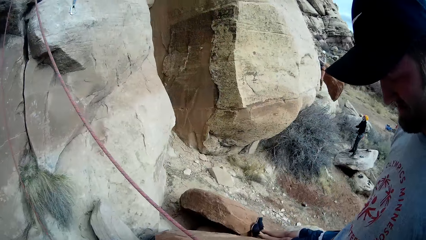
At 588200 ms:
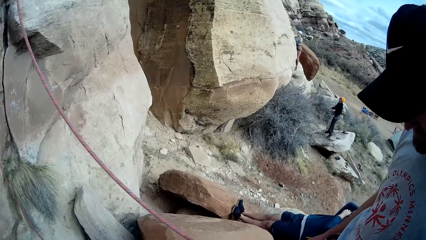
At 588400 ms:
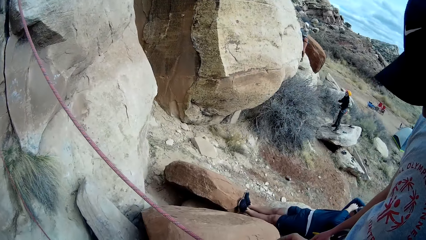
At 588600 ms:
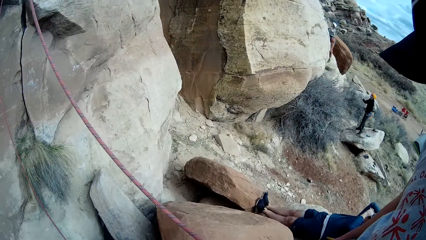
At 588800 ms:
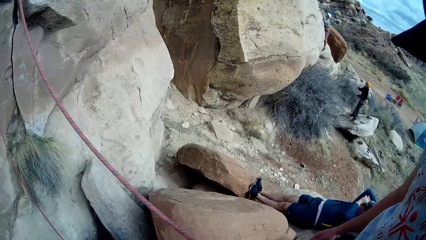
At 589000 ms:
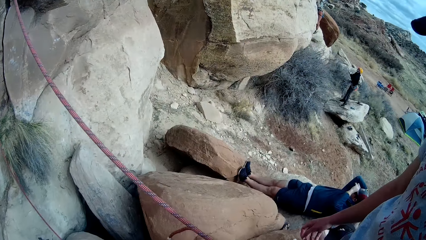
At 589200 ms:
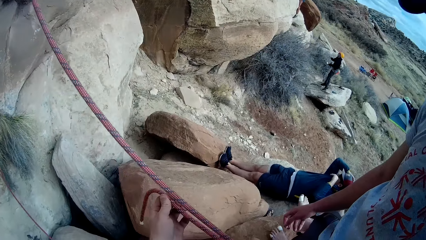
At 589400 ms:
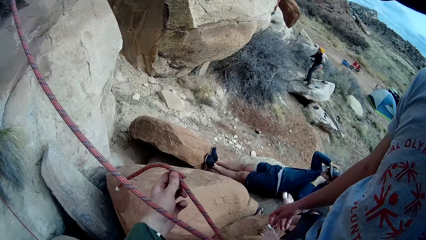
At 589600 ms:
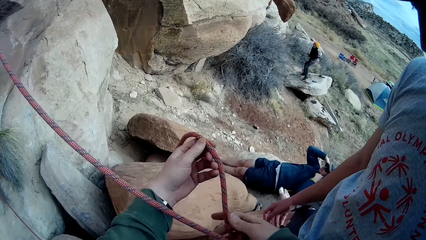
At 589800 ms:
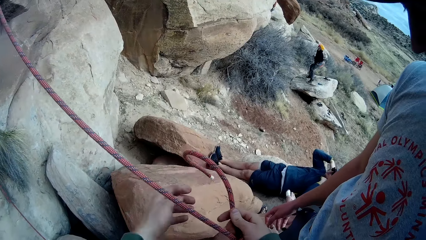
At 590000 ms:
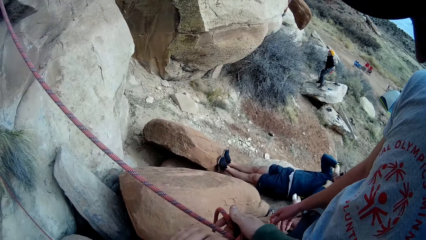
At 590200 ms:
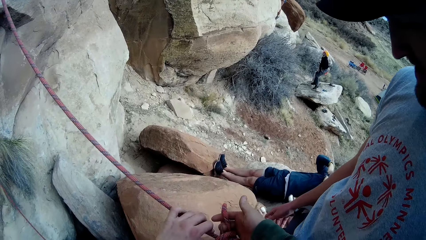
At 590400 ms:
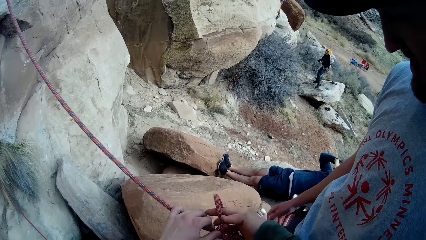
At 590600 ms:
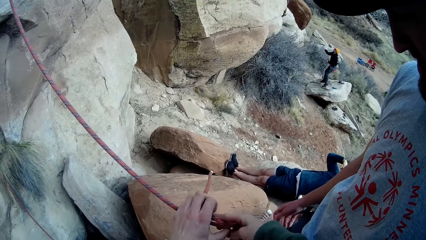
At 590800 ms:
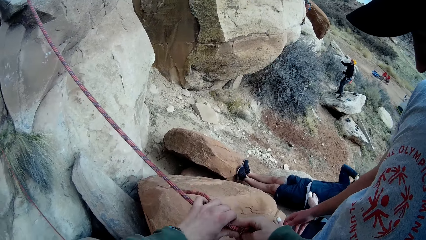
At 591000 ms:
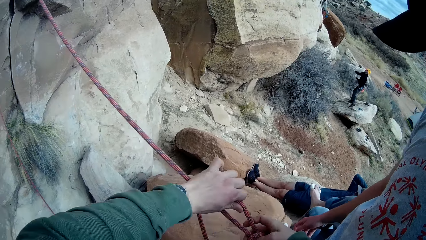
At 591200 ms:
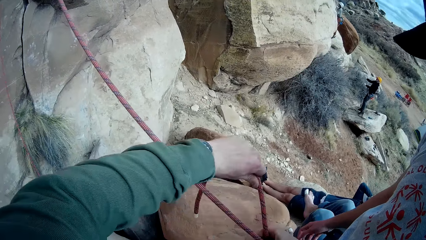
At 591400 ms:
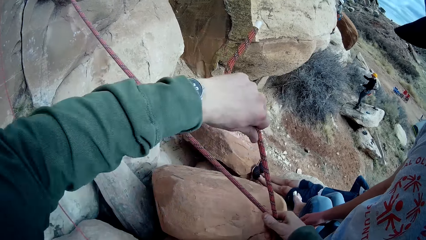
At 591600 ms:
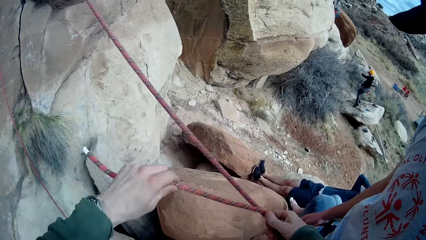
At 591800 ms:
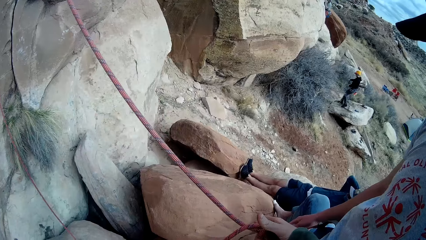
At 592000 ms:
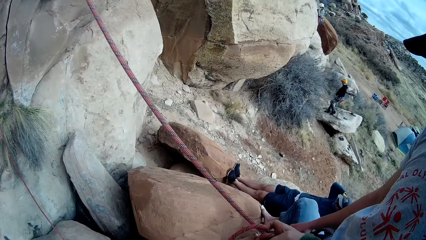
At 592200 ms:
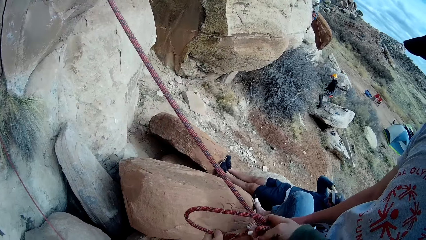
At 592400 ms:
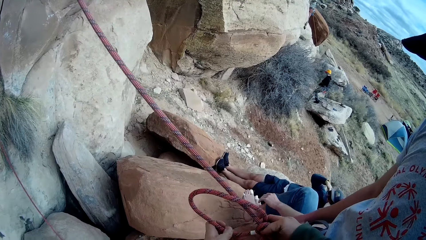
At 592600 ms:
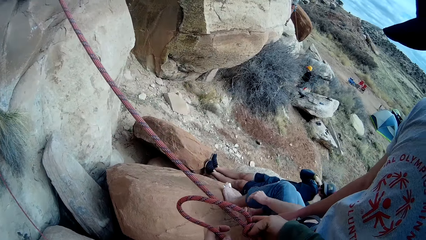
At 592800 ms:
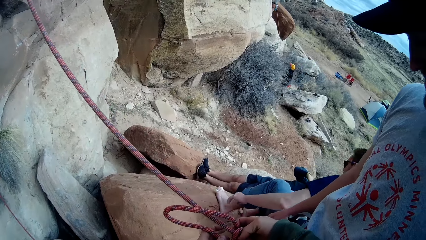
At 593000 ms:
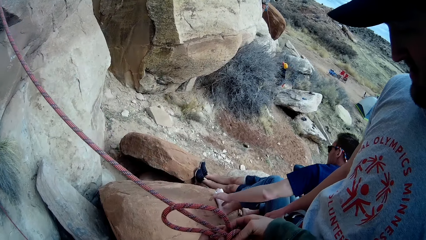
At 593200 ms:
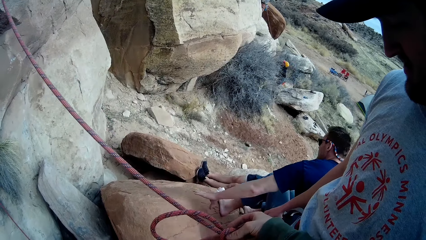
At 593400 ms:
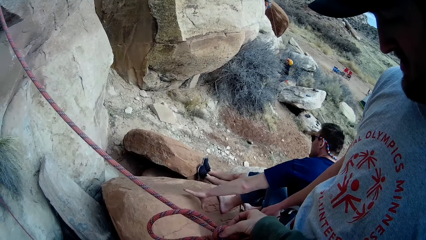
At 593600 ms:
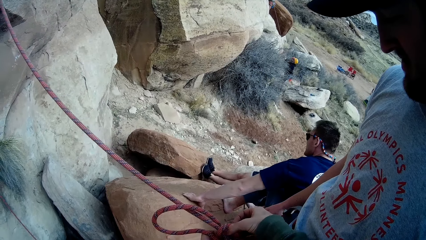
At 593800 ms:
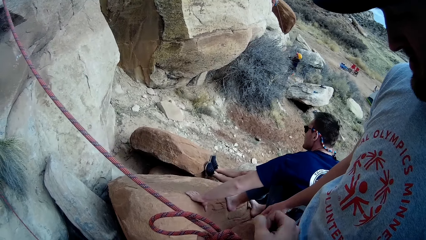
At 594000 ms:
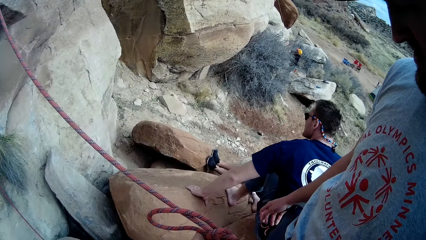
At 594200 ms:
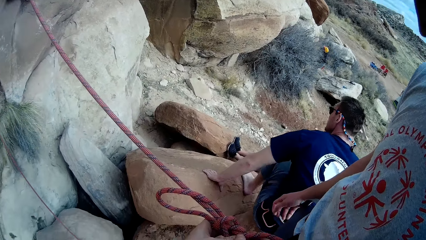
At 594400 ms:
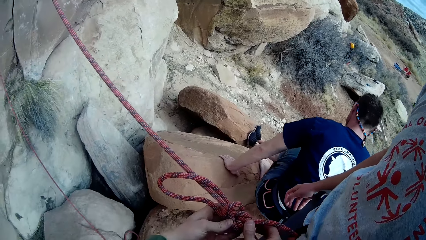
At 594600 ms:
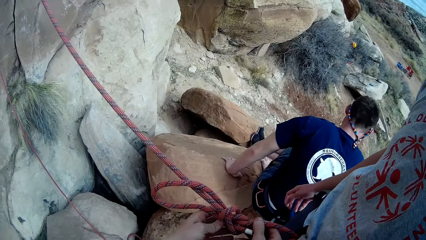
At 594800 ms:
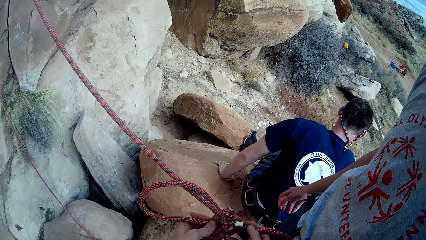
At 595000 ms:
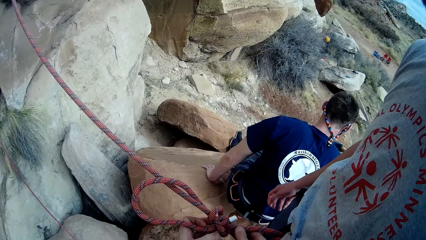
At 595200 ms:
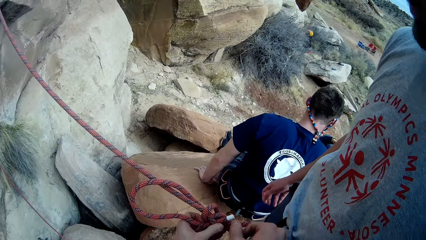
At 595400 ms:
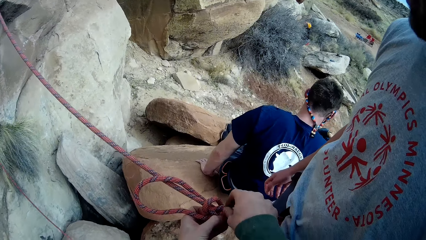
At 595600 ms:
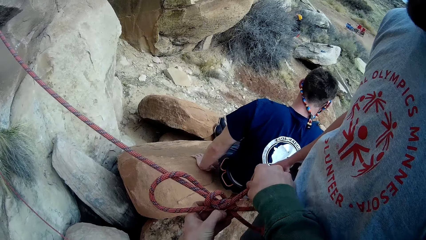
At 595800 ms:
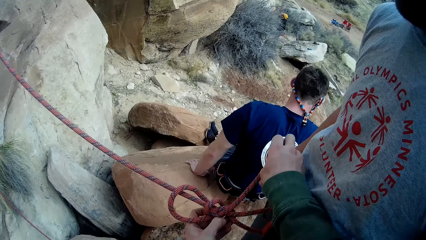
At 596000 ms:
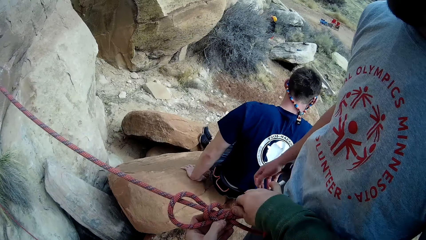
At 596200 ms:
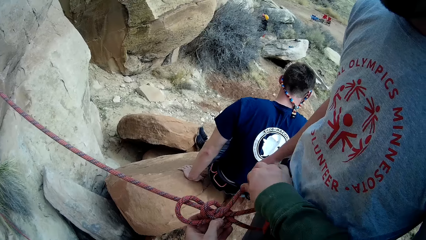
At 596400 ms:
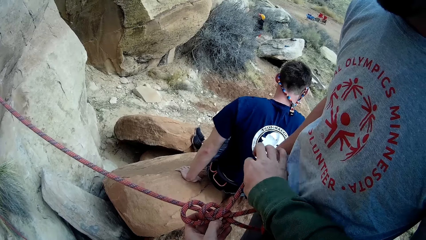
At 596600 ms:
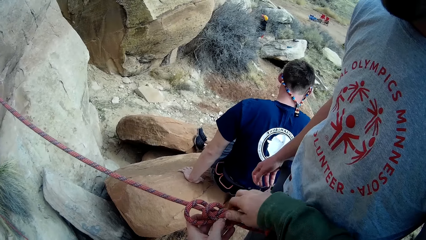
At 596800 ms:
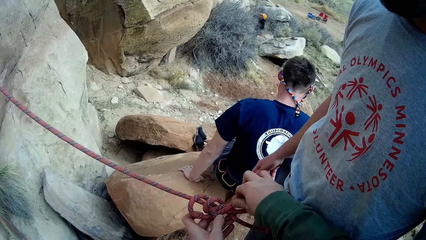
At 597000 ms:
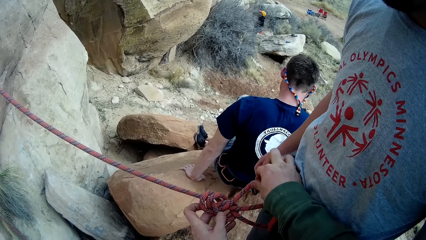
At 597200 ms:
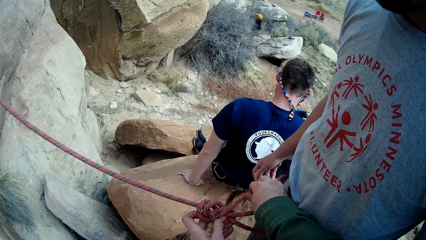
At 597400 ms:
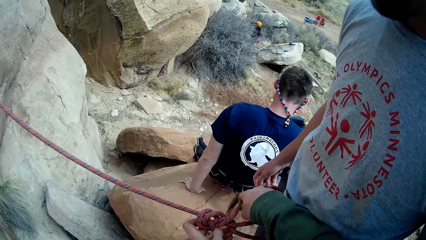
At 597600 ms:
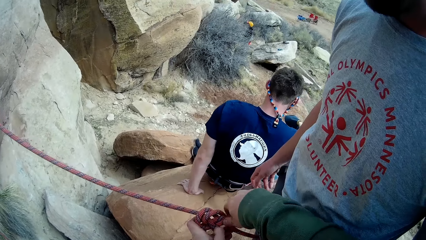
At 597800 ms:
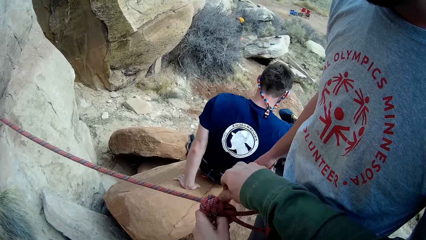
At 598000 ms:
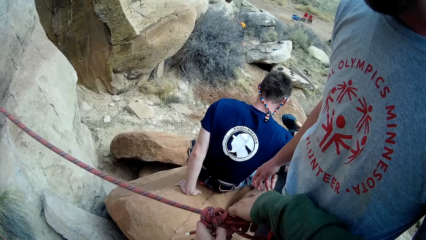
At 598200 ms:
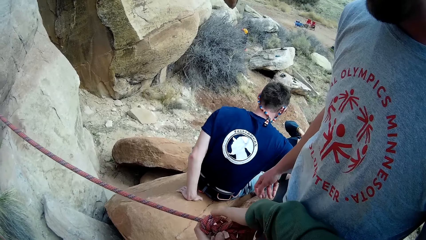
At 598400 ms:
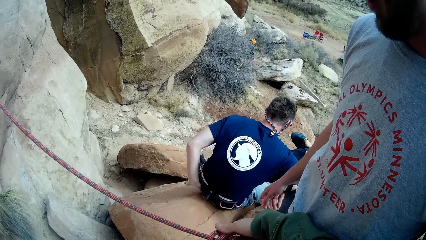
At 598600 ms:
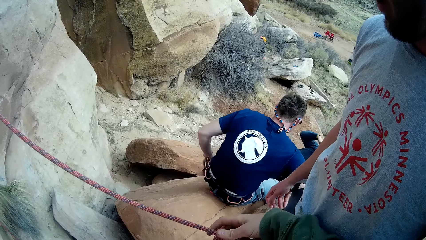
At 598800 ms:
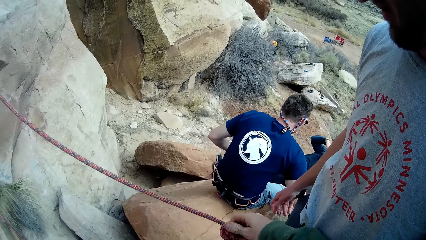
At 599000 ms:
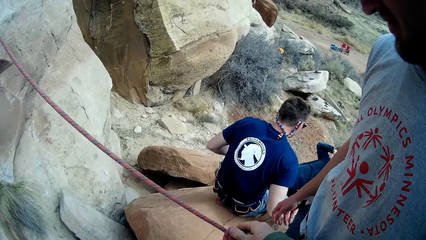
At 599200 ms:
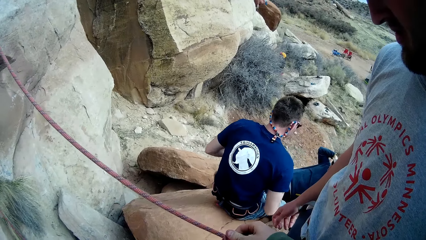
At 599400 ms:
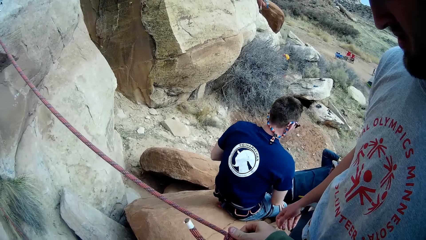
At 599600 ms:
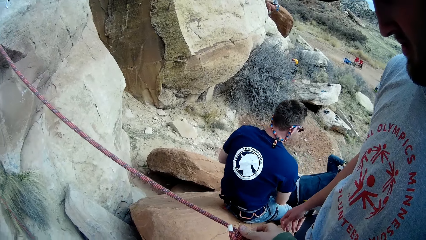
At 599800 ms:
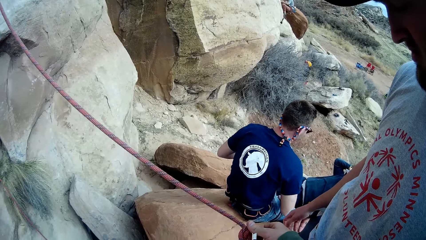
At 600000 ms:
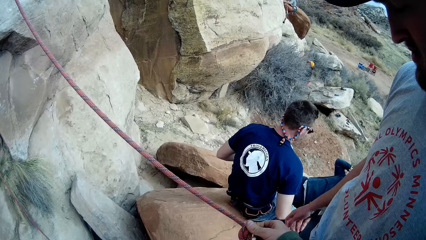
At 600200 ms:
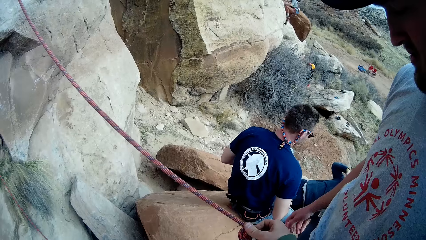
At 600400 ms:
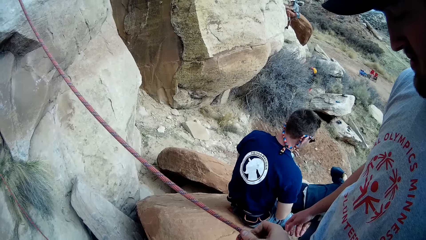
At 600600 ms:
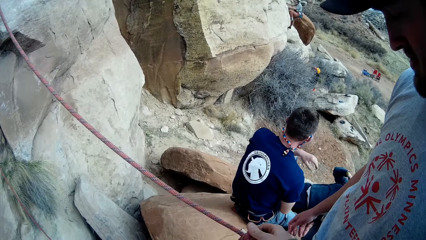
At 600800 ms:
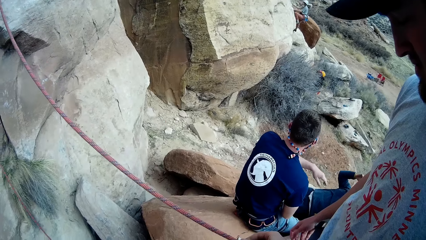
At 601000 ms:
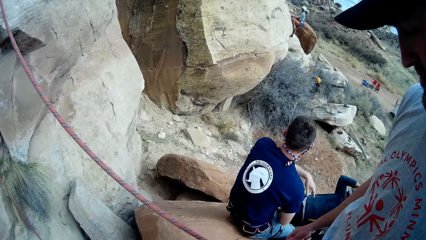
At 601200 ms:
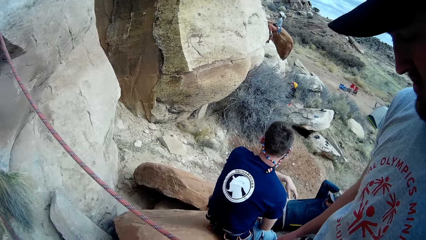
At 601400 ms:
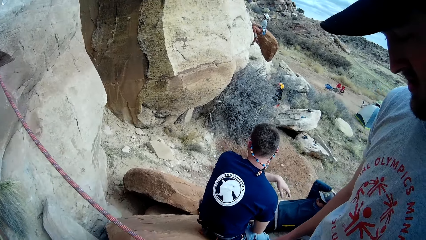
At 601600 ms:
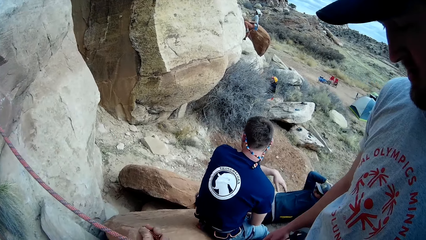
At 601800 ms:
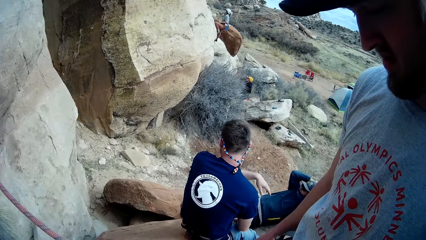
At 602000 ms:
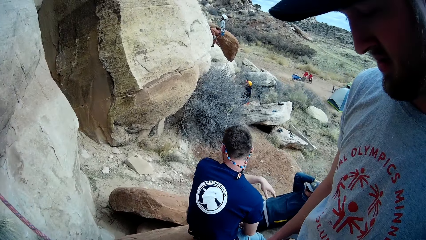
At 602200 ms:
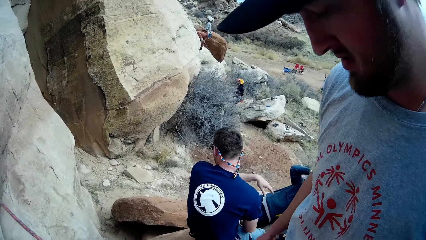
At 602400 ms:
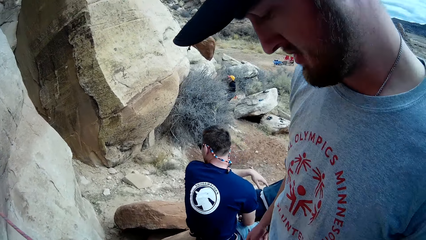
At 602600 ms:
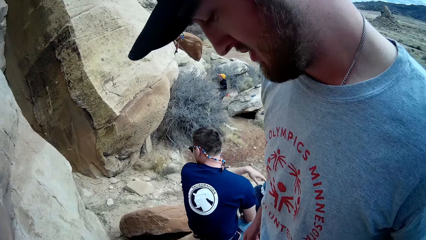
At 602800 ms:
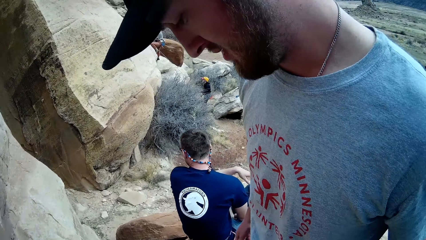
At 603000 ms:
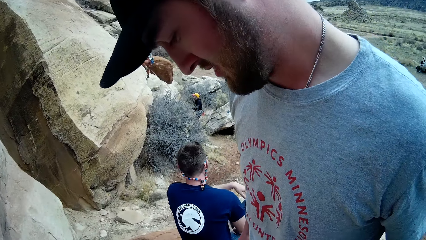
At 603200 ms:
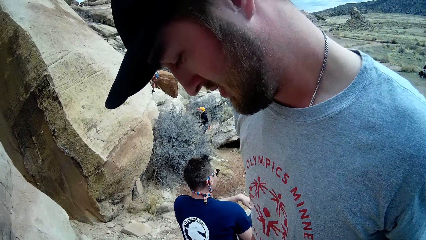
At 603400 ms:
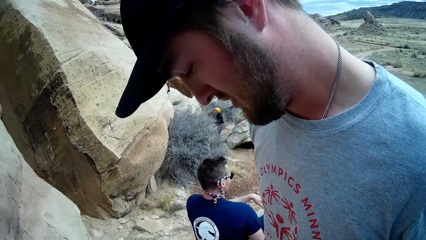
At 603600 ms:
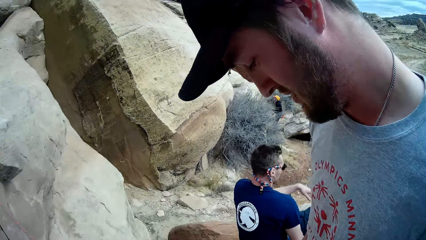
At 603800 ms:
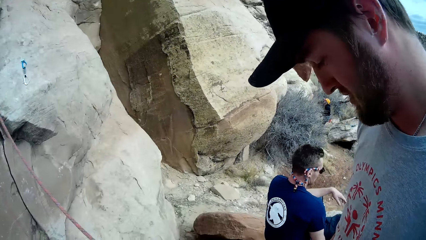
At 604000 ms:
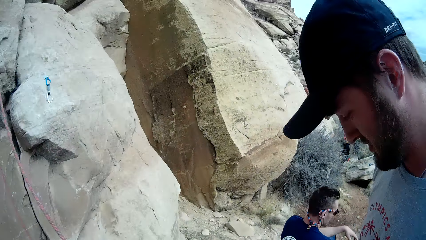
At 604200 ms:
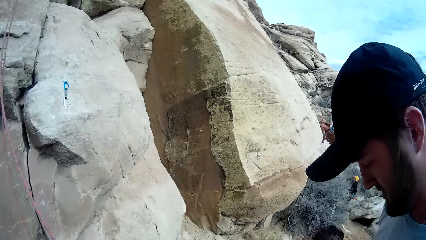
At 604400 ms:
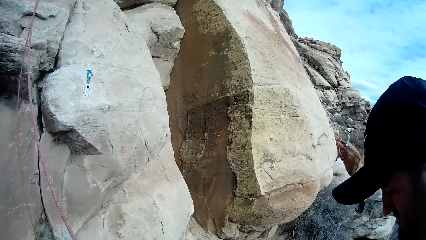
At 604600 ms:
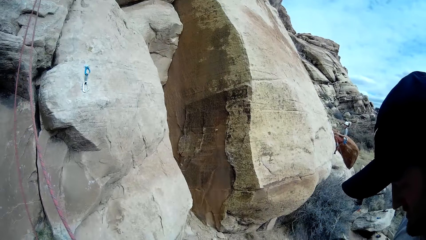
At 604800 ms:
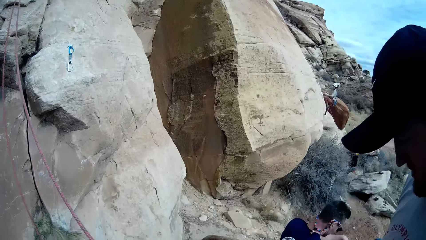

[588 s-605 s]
A person climbs the rock. Another person holds a rope. A man removes his hand from his cap. The camera wearer attaches the rope on another man. Another man steps on the rock, holds the rock and moves to another rock. The man sits on the rock. The first man moves his hand.
